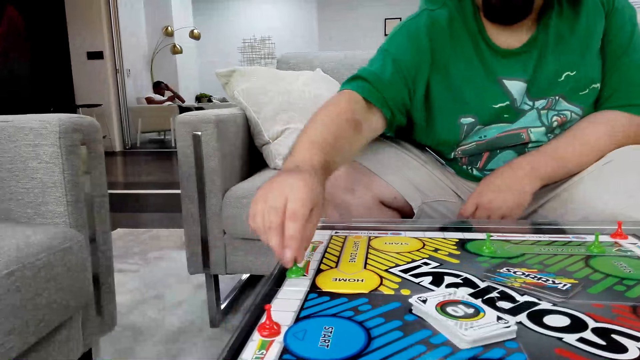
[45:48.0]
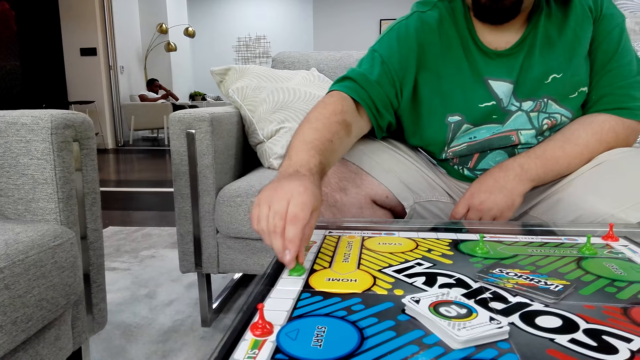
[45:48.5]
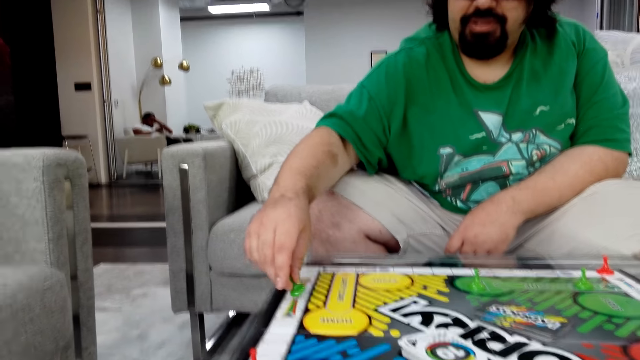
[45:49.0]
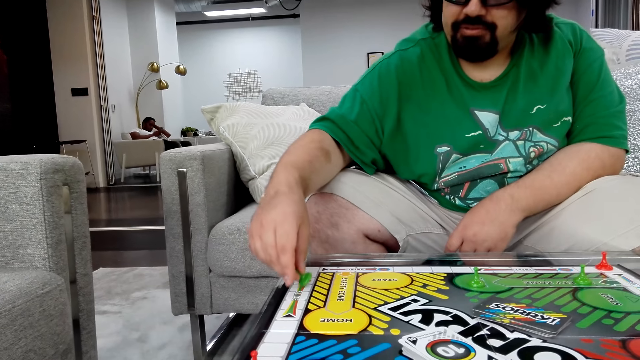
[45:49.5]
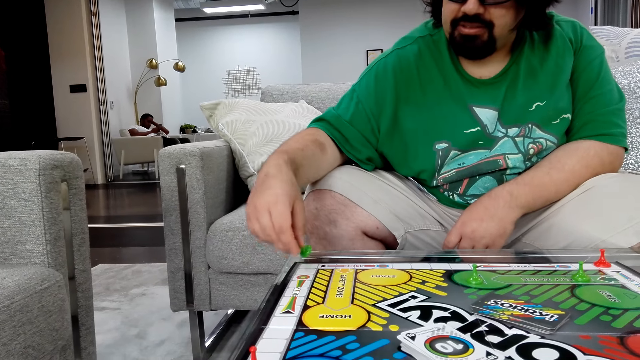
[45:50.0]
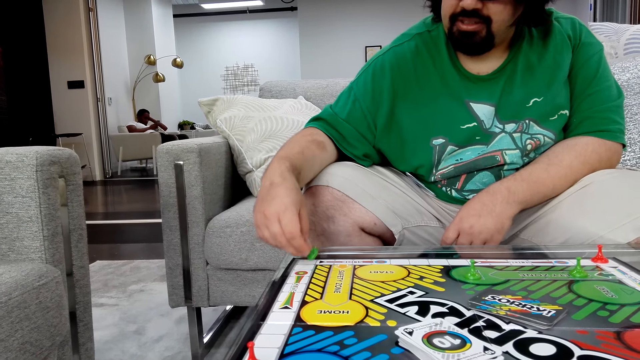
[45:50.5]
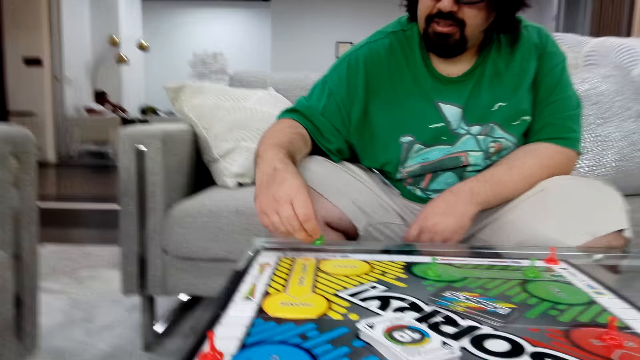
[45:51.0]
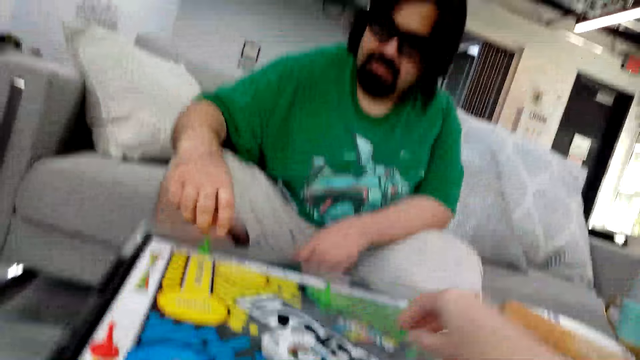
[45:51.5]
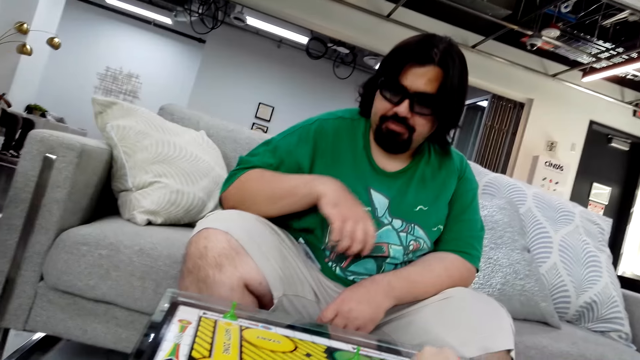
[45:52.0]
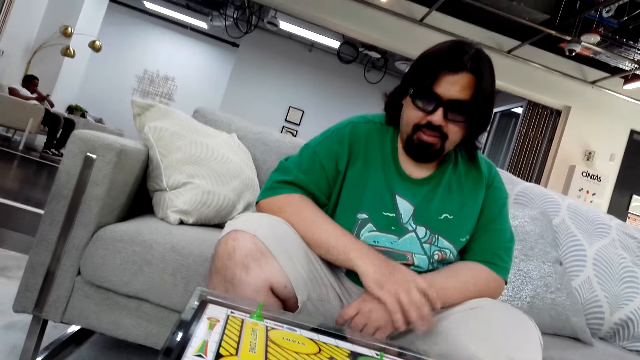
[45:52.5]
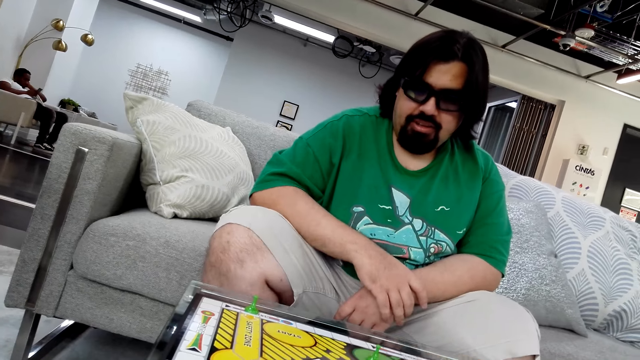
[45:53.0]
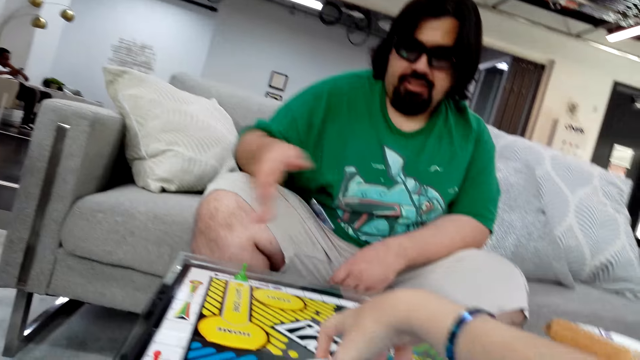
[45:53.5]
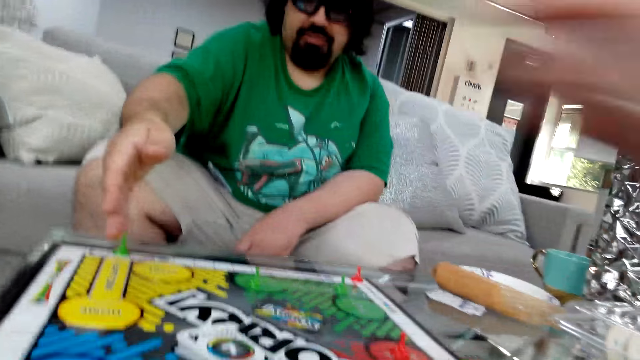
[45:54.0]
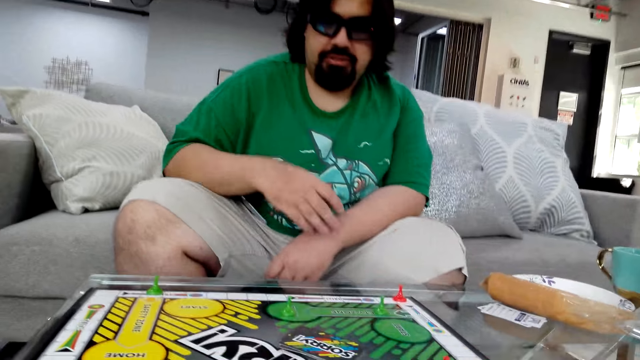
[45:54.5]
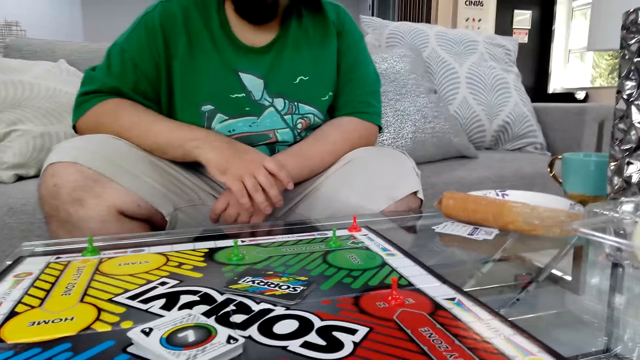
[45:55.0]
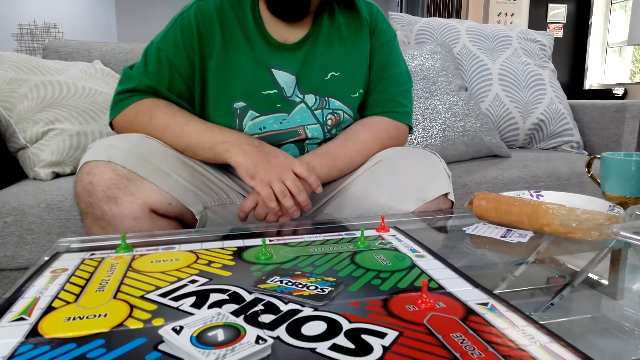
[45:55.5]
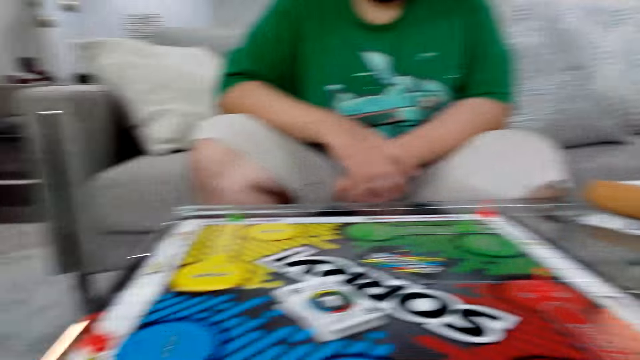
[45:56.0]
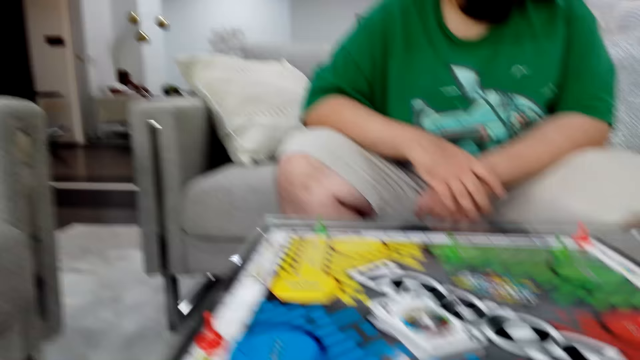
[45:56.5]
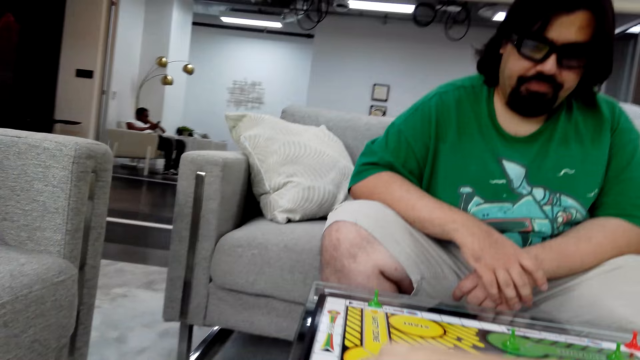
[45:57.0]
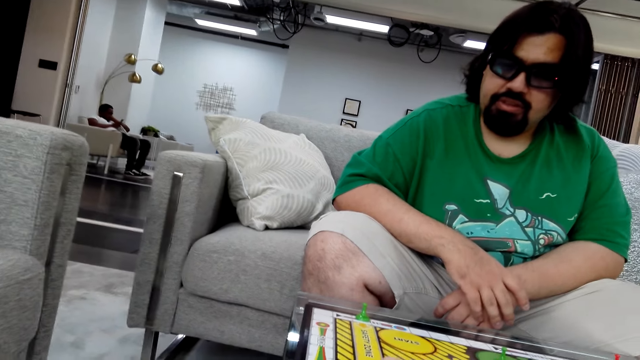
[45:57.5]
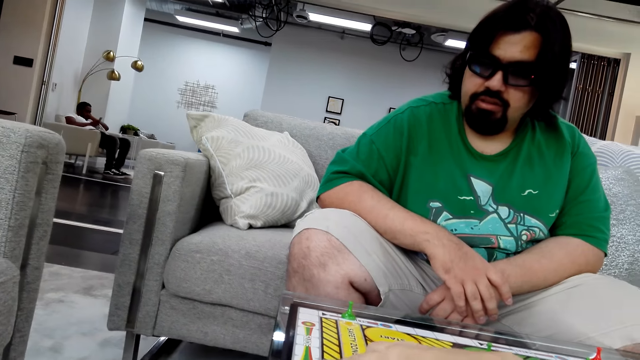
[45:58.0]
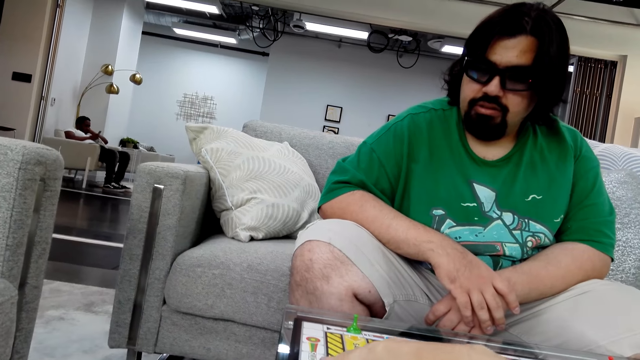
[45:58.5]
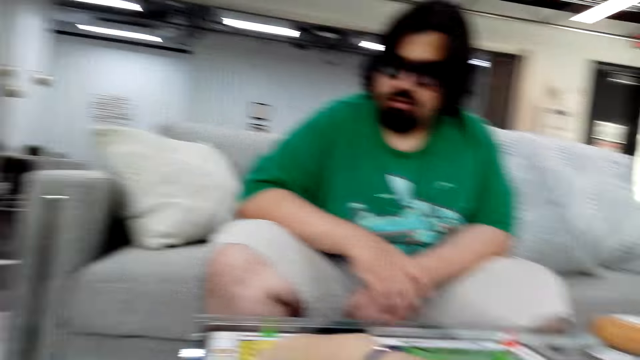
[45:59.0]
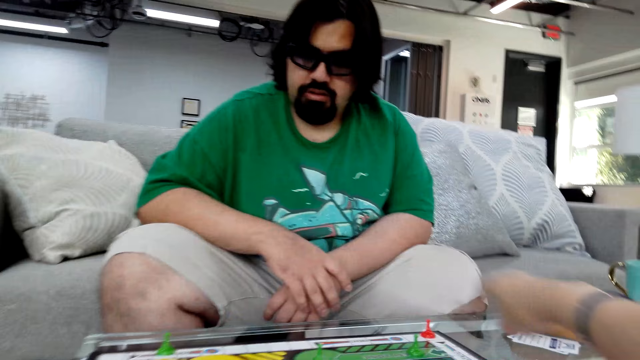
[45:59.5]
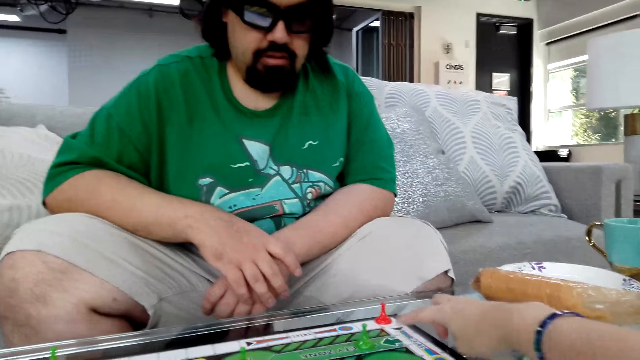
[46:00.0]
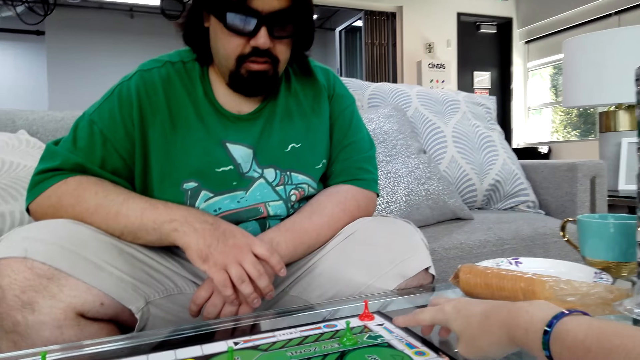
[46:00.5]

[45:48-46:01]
A man picks a board game piece or stock from the table. He moves the stock on the board and puts the stock on the board. The camera wearer takes a card. The man talks and puts the card on the board. The camera wearer talks. They move her figure on the board.

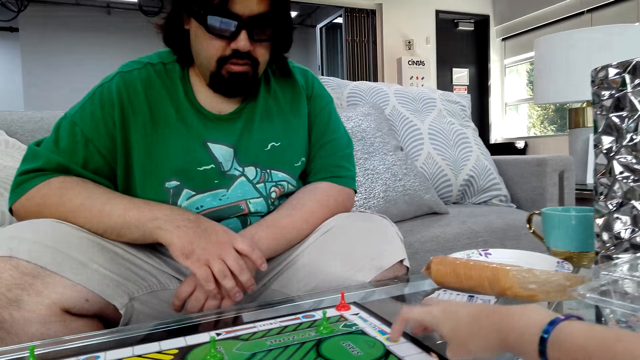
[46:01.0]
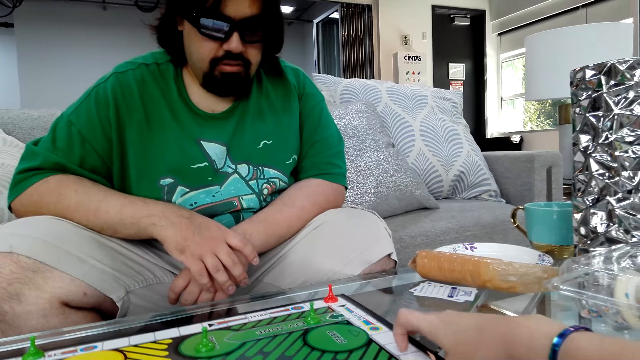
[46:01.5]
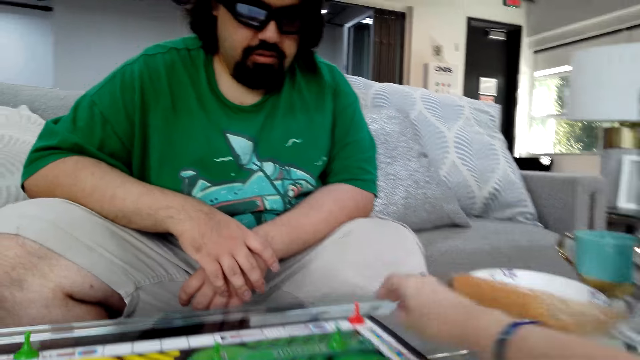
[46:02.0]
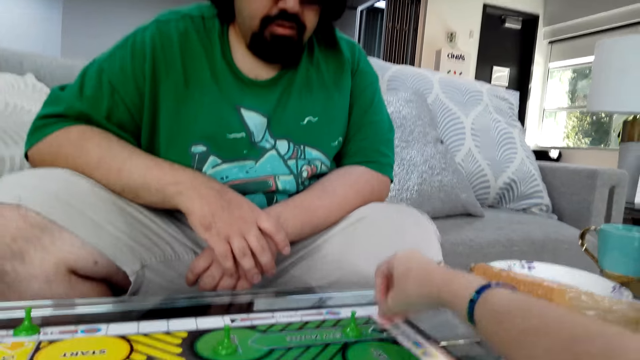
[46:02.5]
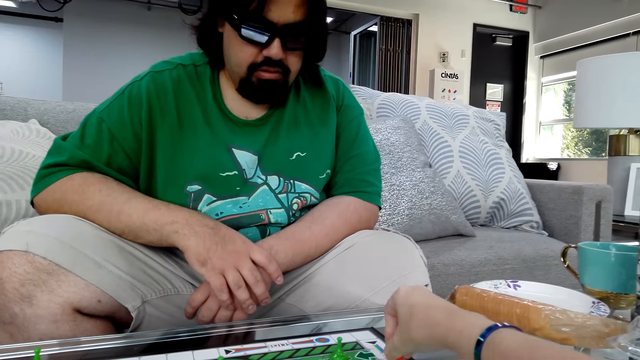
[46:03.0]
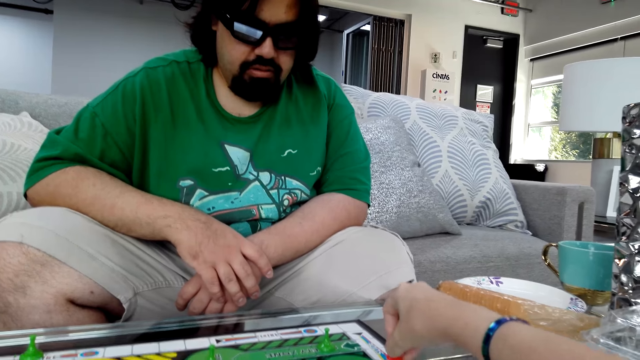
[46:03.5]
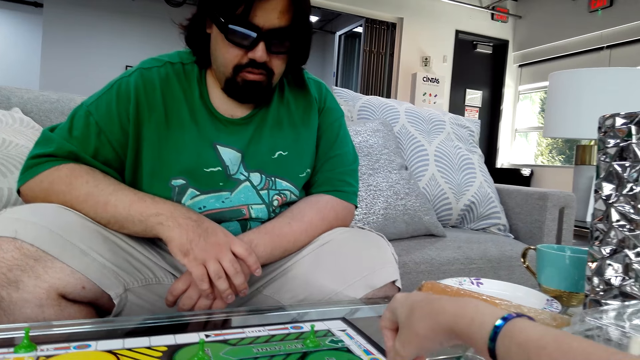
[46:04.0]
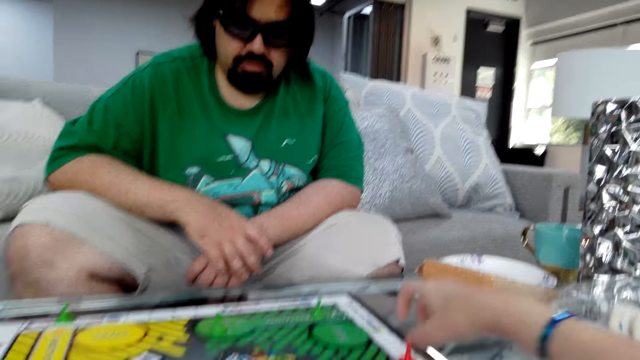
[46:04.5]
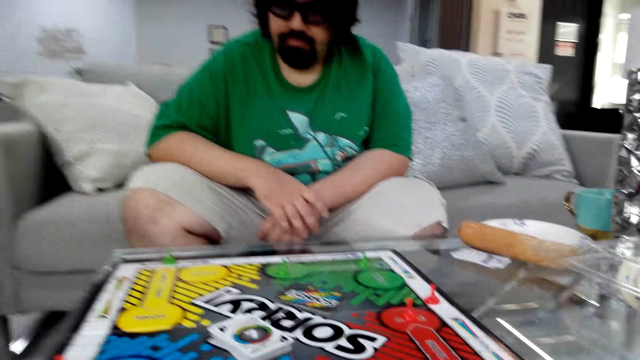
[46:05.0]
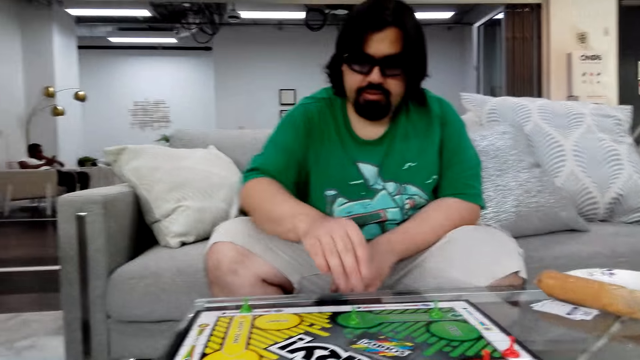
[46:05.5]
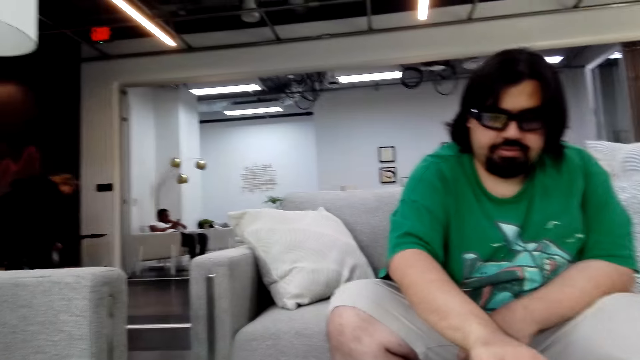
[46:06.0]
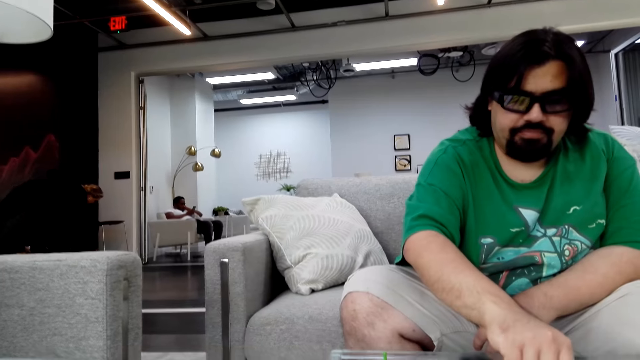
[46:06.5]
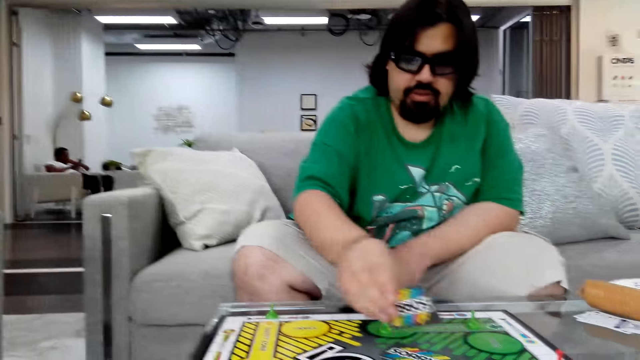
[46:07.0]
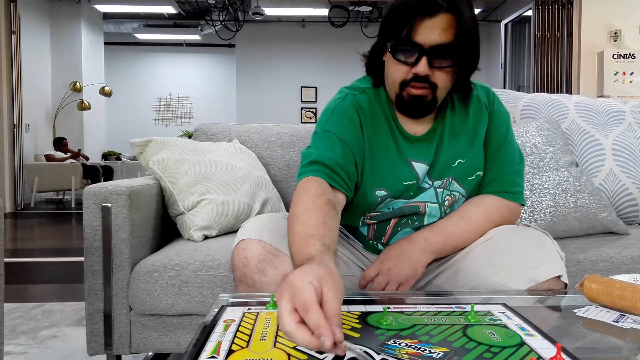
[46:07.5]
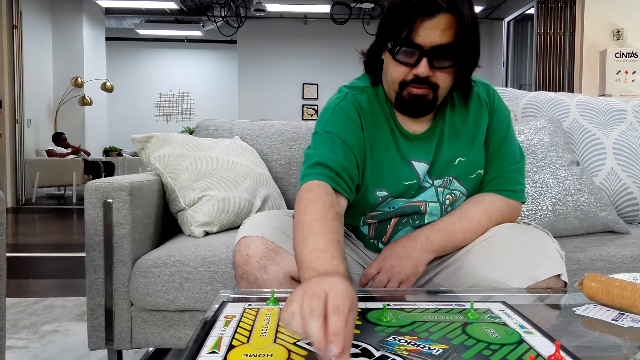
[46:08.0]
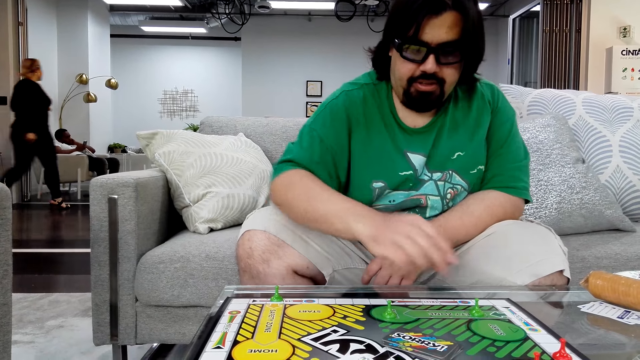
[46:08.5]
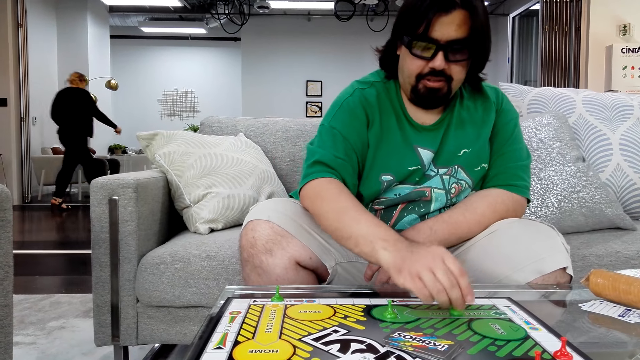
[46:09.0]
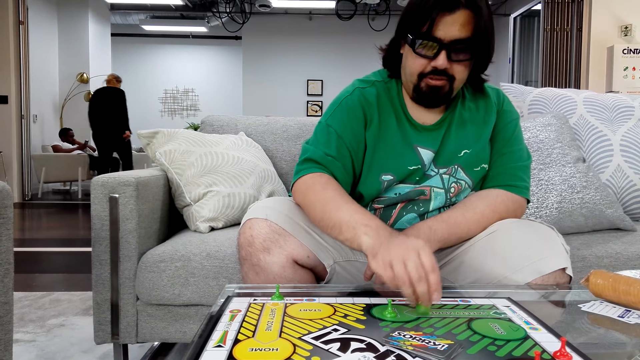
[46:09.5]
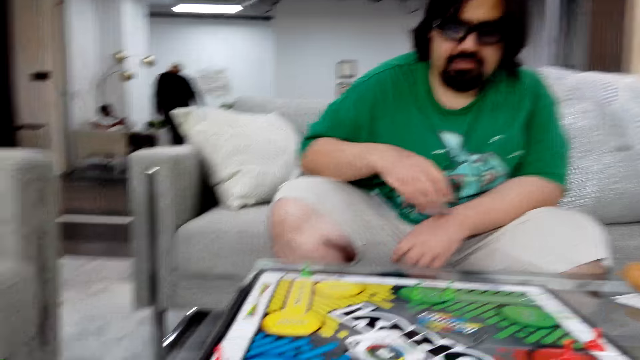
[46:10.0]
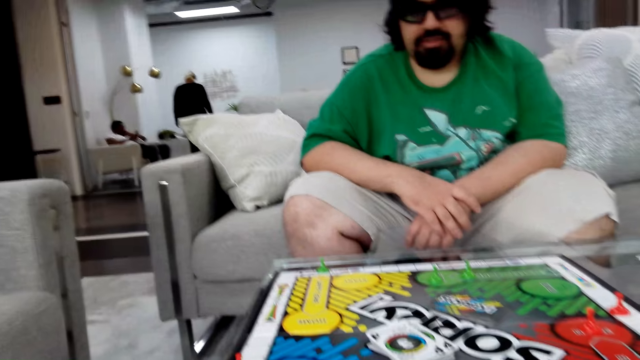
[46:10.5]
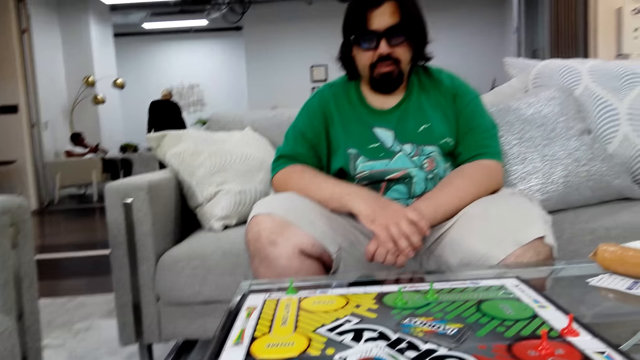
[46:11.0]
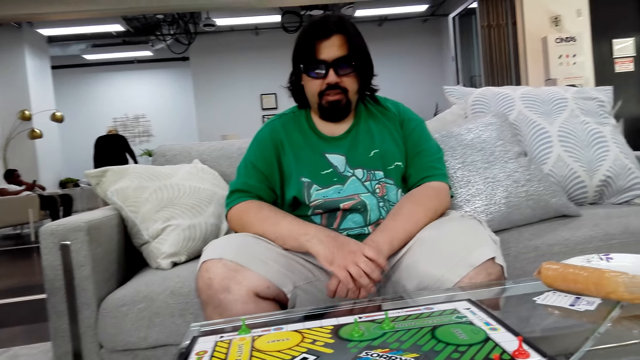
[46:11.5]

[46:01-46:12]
The camera wearer picks a board game piece or stock from the table. They move the stock on the board. They drop the board game piece on the table. A man picks a poker card from the table. He puts the stock on the board. He reads the instructions and takes the stock. The man holds the board game piece with his right hand. He moves the stock on the board and puts the stock on the board. He talks.
